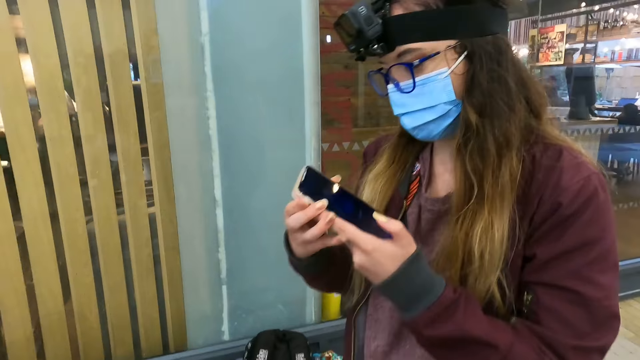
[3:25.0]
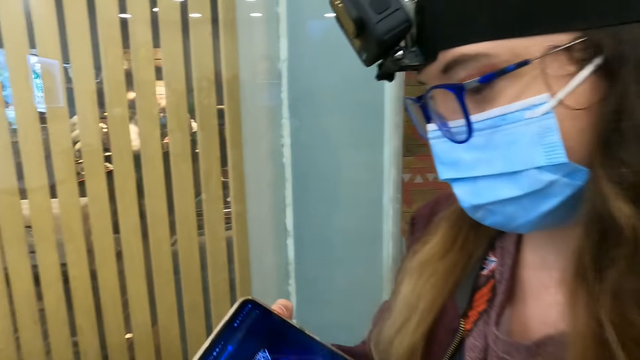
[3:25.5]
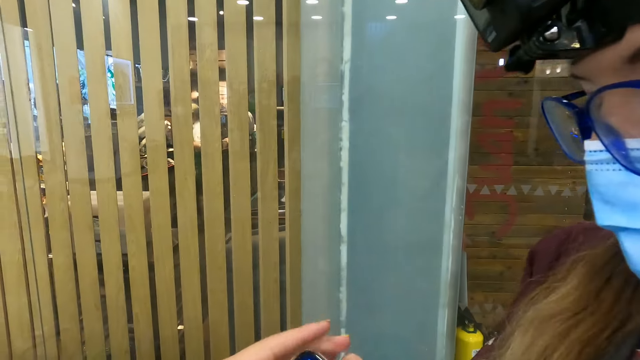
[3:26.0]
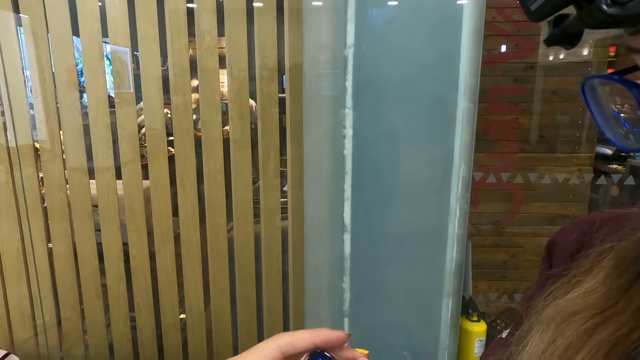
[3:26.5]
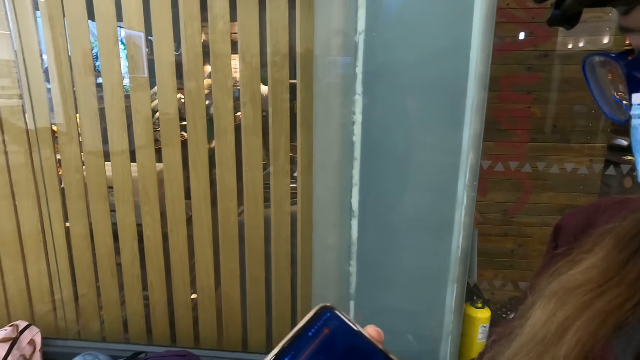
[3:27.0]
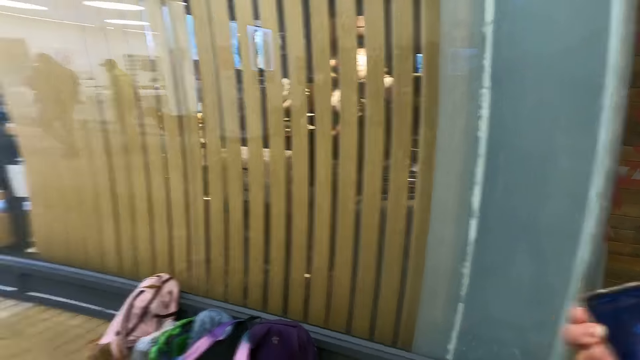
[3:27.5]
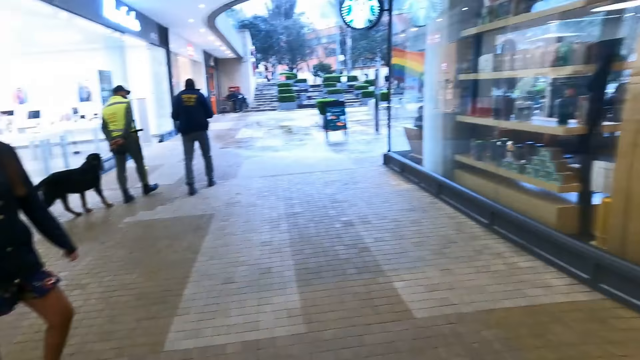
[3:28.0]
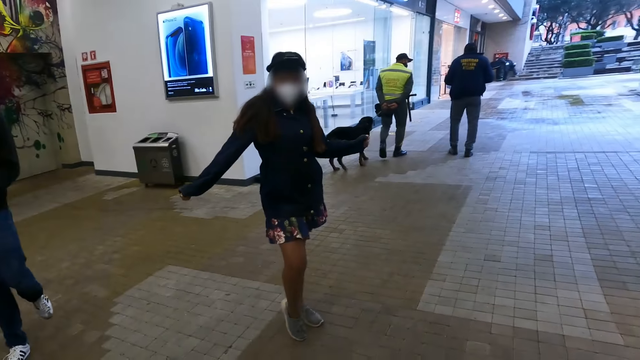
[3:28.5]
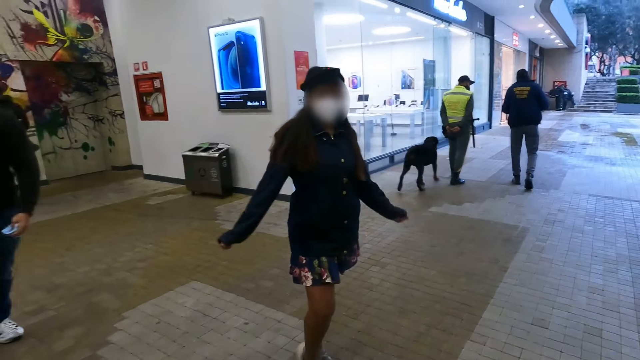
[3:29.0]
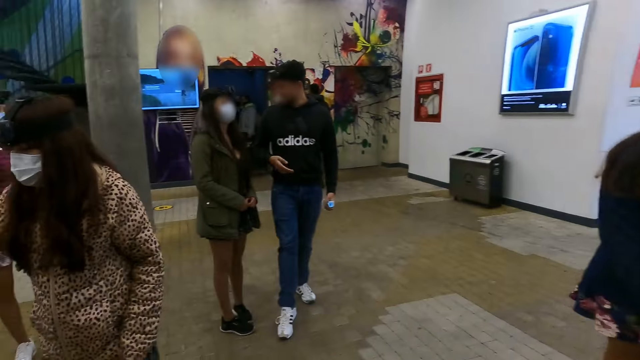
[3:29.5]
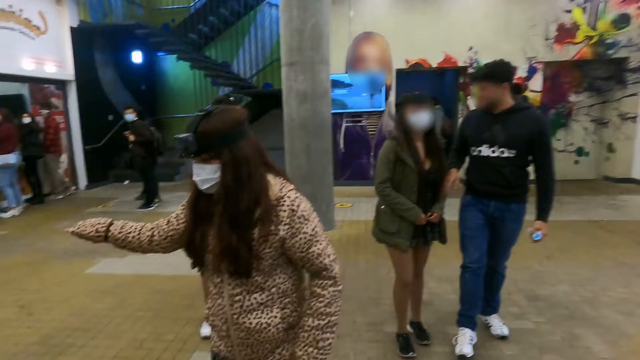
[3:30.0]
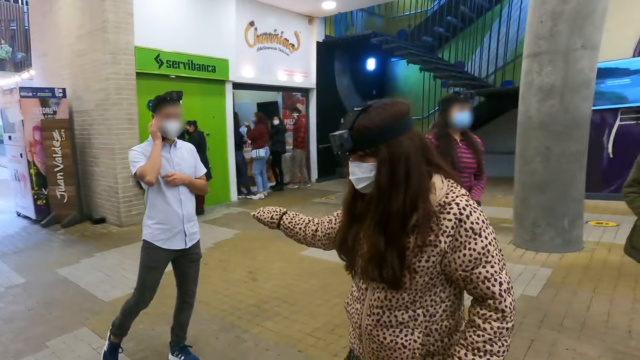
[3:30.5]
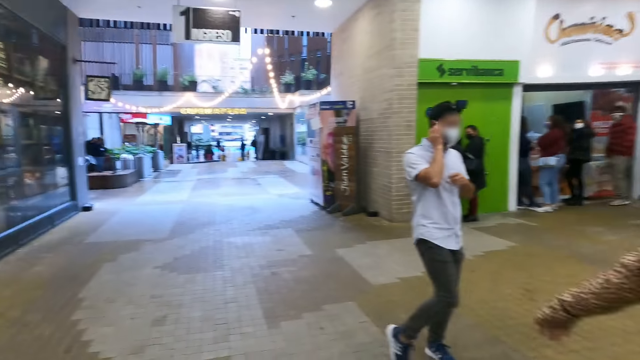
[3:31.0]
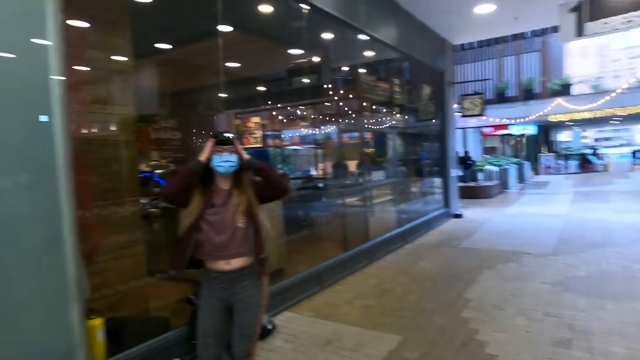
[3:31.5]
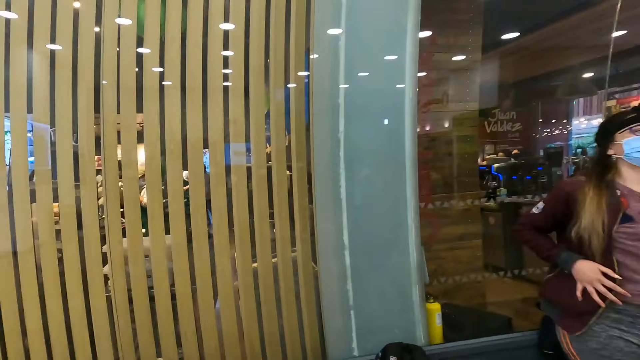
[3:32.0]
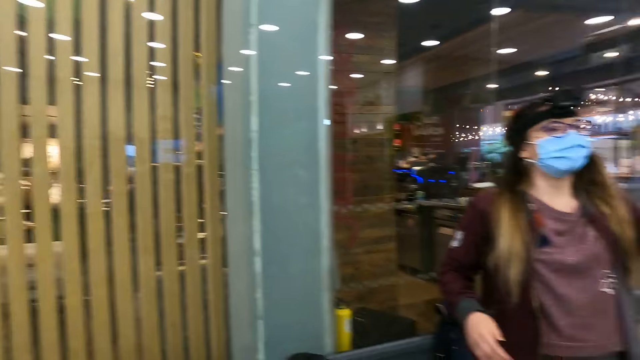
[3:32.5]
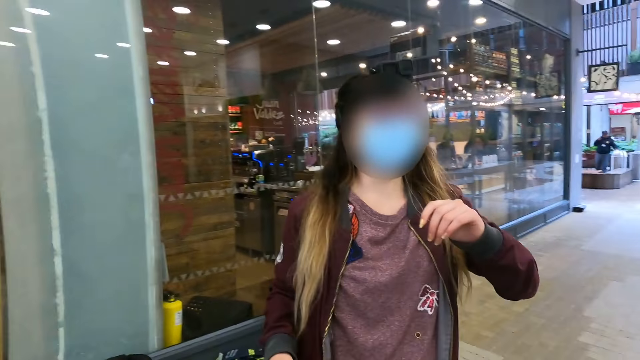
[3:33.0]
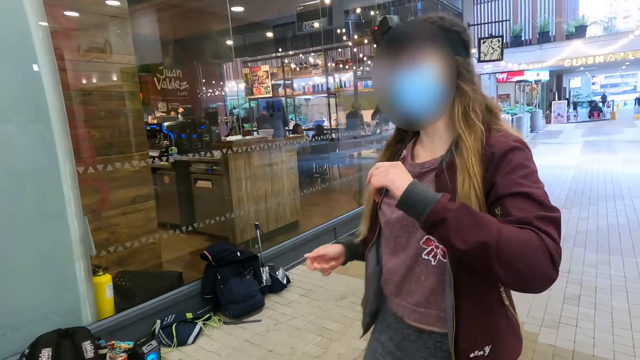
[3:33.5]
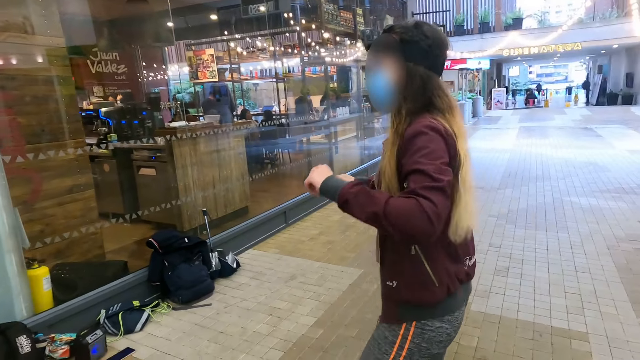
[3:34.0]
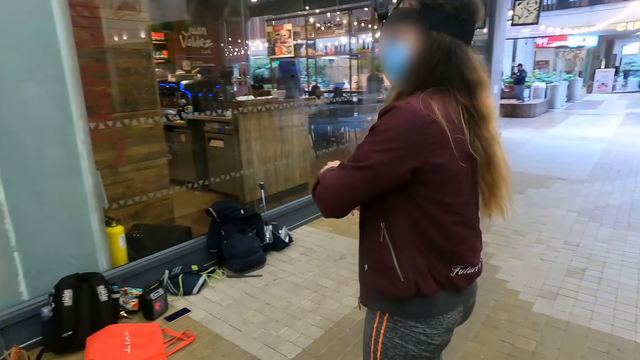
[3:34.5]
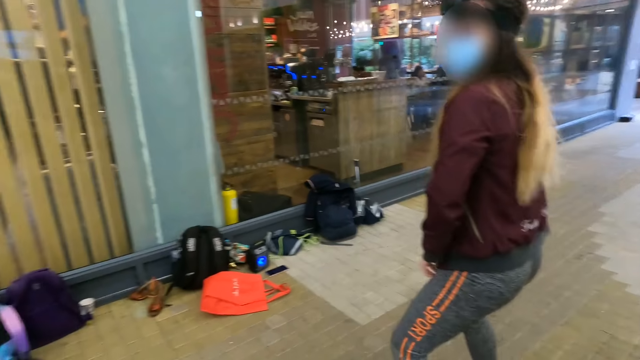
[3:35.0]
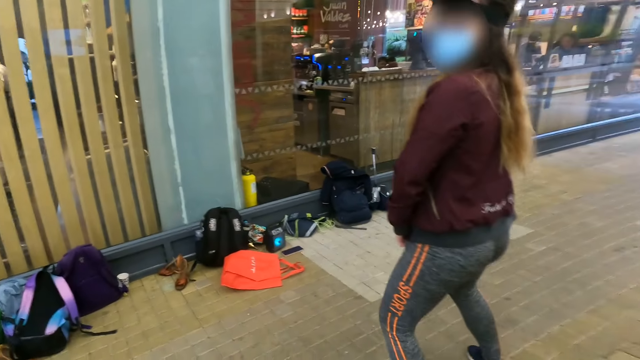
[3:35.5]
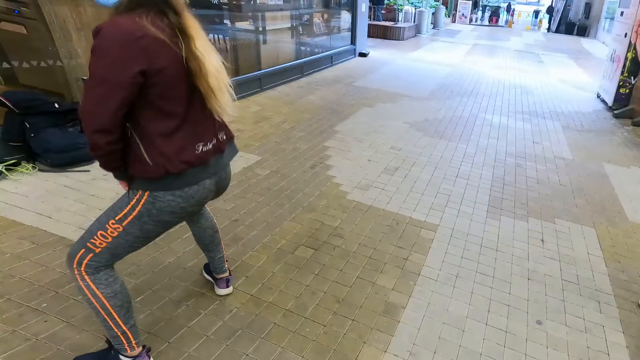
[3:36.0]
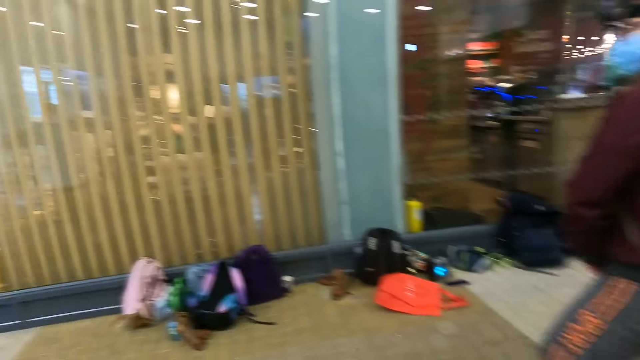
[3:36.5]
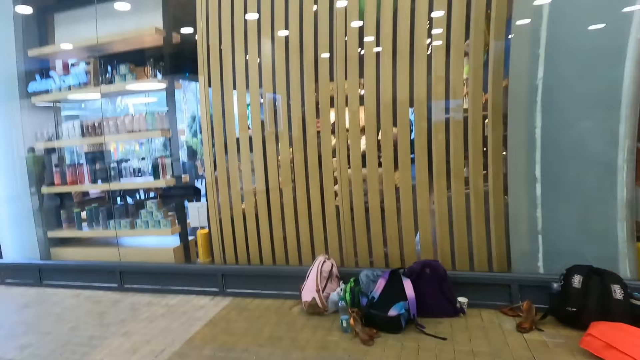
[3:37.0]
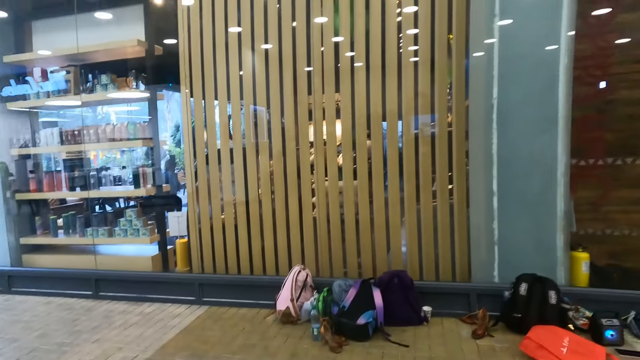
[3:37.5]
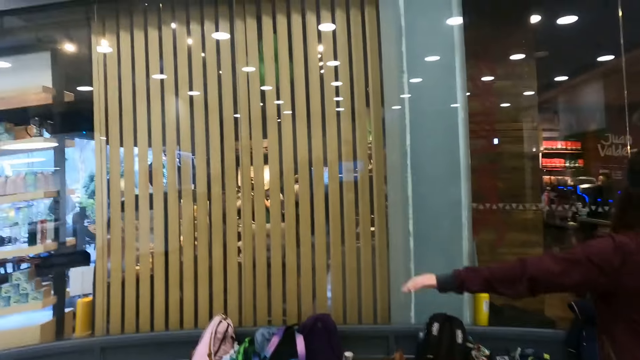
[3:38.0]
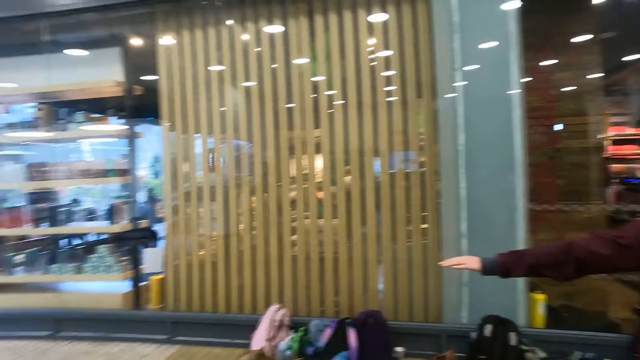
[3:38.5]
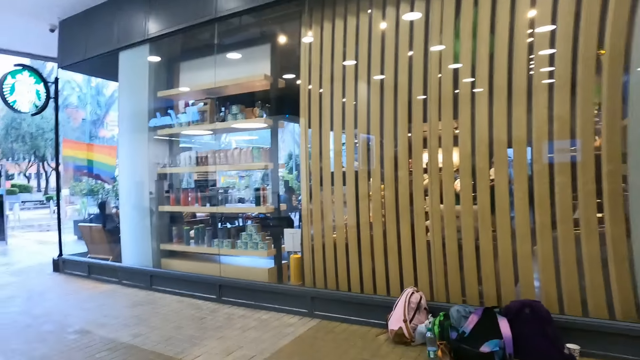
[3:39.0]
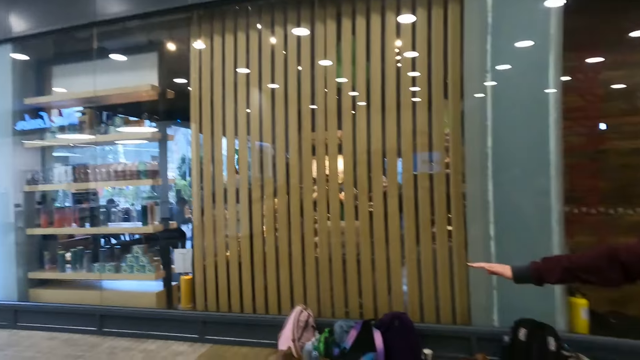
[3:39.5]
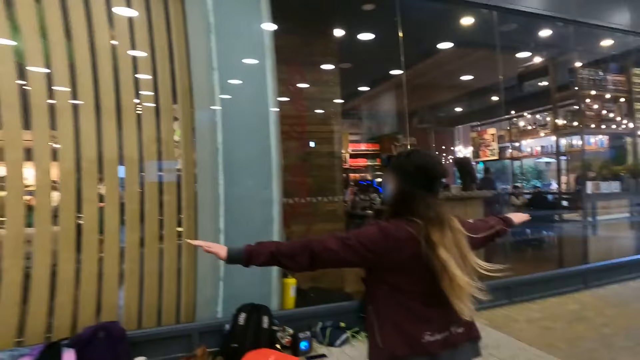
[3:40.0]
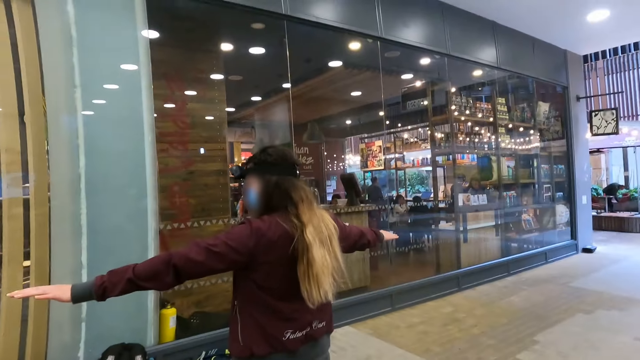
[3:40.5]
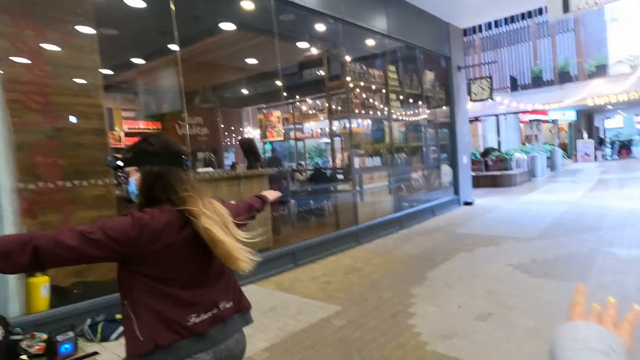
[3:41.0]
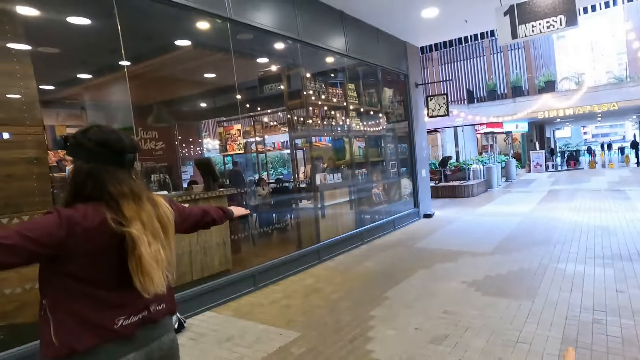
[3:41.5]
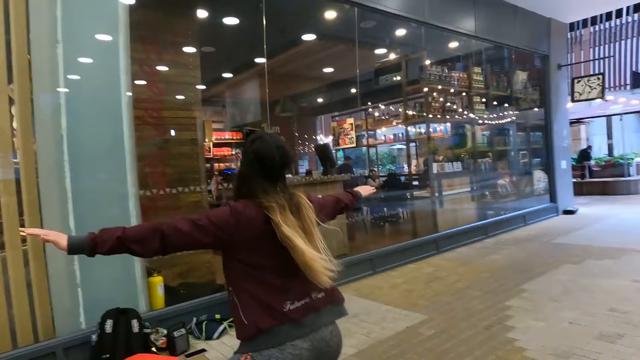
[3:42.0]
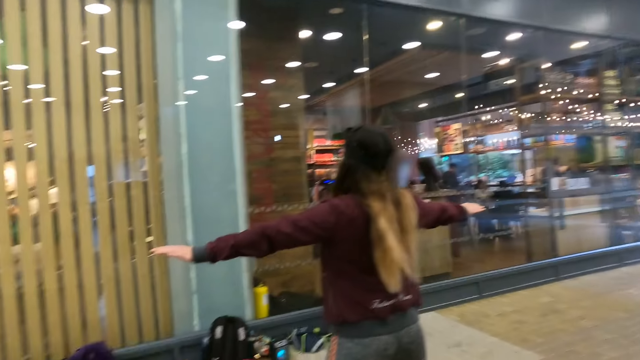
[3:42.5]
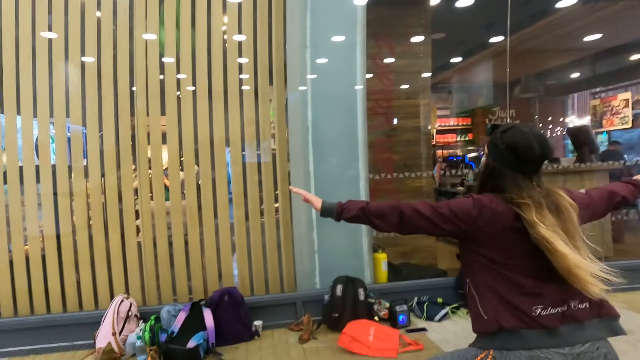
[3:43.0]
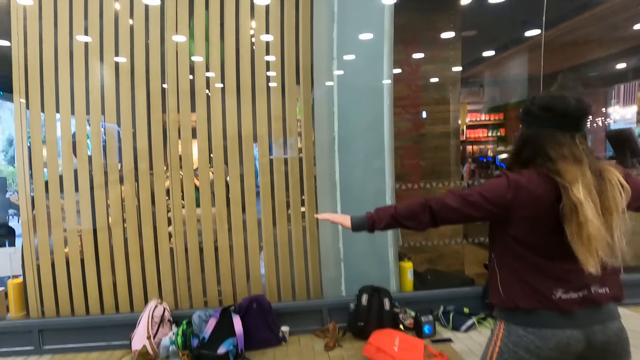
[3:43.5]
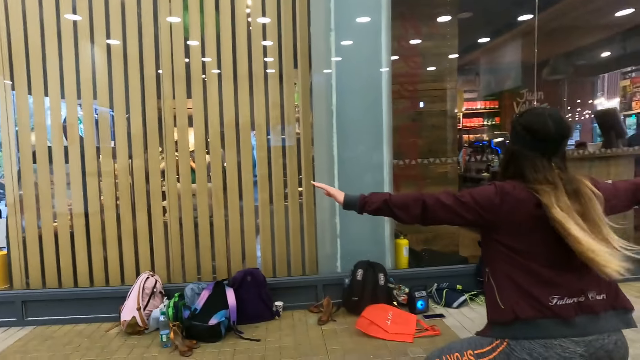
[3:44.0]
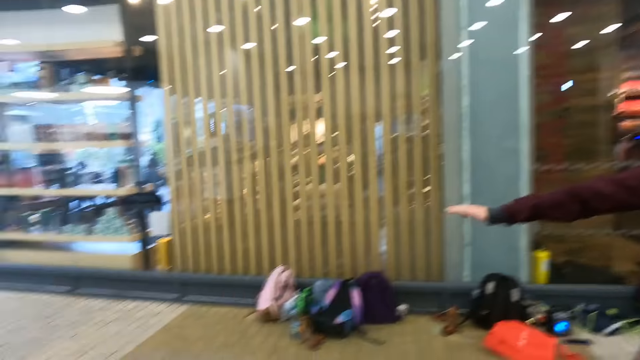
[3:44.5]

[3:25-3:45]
A woman walks towards the camera wearer. The camera wearer holds the woman's phone. They look around. Another woman interacts with the camera wearer. A third woman interacts with a man. The camera wearer looks around. The first woman walks towards the camera wearer. The camera wearer interacts with a woman. The first woman dances. The camera wearer moves away from the first woman. They look around. They exercise alongside the first woman.
